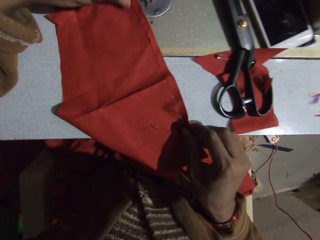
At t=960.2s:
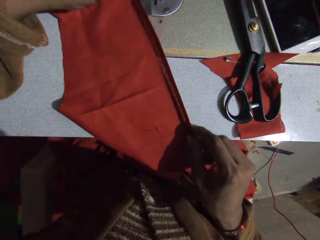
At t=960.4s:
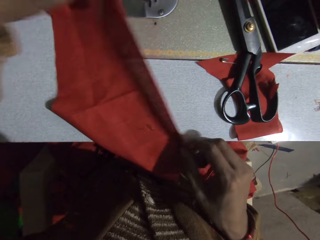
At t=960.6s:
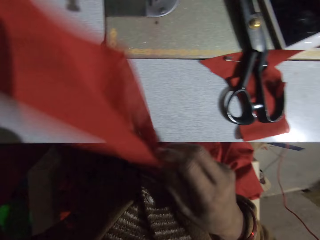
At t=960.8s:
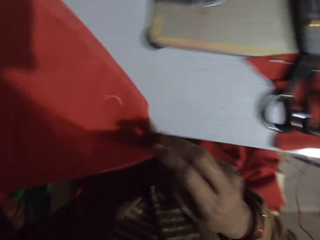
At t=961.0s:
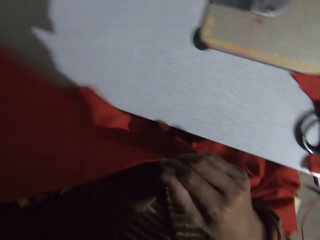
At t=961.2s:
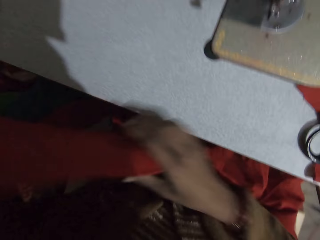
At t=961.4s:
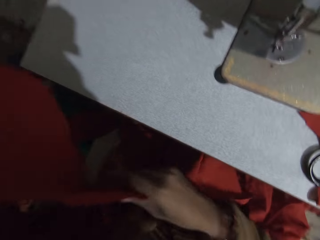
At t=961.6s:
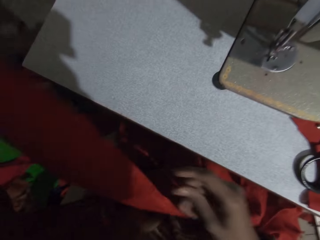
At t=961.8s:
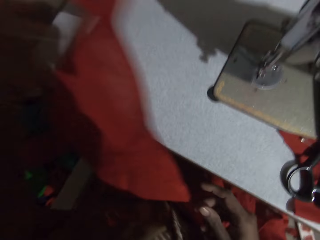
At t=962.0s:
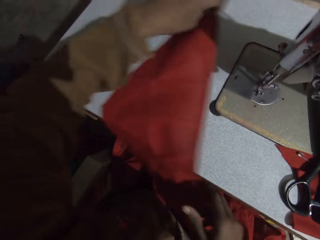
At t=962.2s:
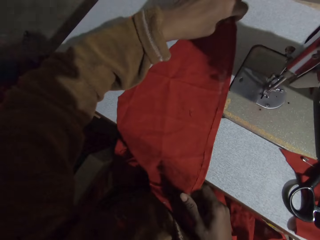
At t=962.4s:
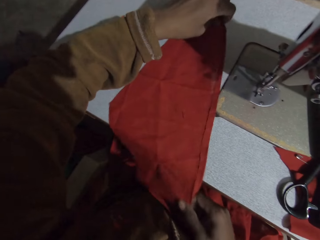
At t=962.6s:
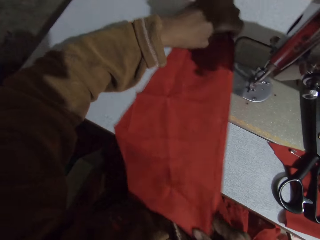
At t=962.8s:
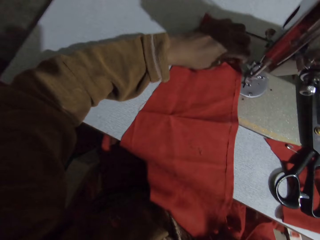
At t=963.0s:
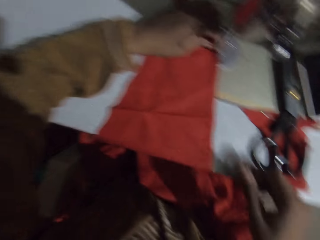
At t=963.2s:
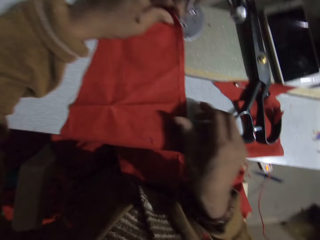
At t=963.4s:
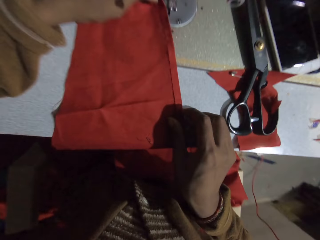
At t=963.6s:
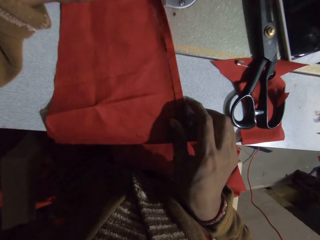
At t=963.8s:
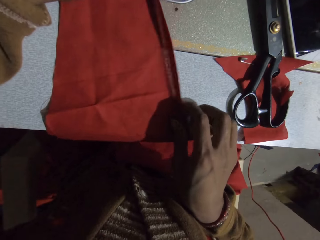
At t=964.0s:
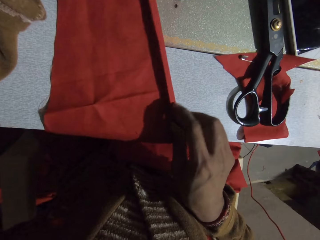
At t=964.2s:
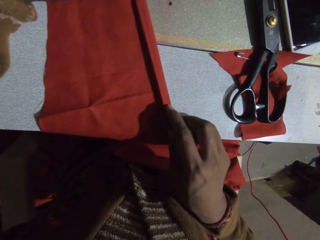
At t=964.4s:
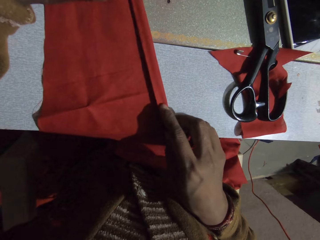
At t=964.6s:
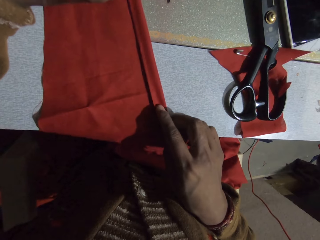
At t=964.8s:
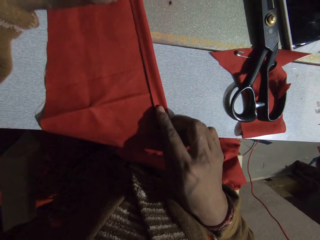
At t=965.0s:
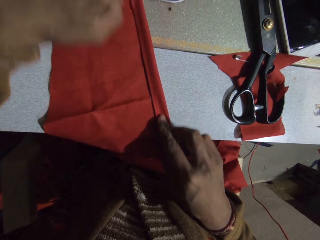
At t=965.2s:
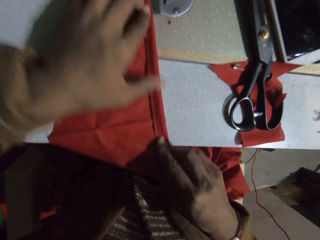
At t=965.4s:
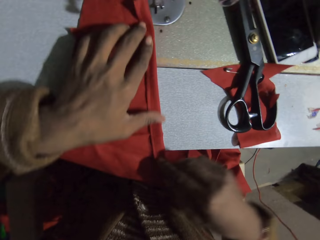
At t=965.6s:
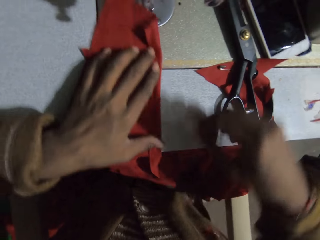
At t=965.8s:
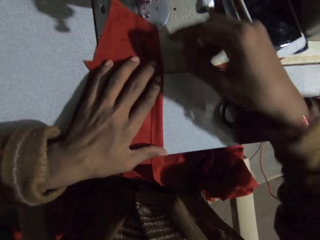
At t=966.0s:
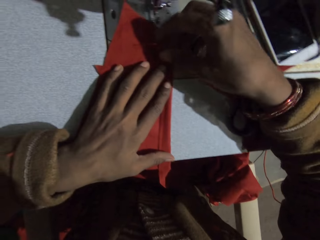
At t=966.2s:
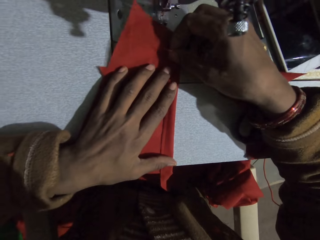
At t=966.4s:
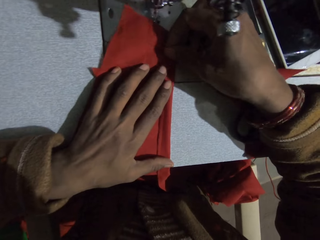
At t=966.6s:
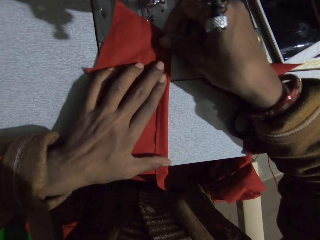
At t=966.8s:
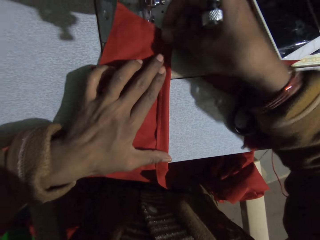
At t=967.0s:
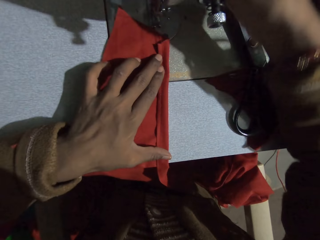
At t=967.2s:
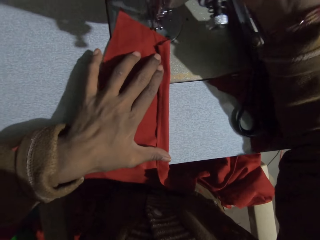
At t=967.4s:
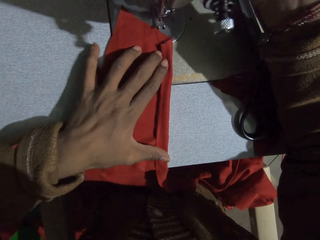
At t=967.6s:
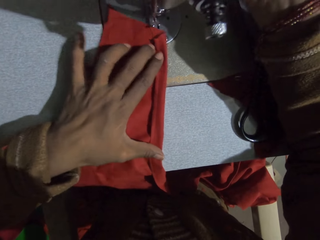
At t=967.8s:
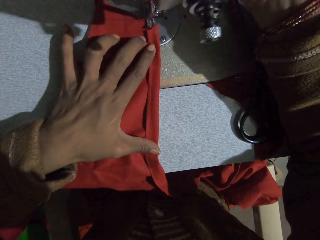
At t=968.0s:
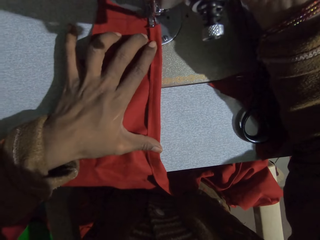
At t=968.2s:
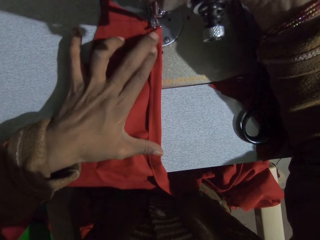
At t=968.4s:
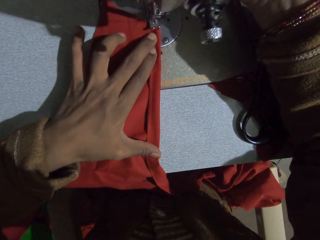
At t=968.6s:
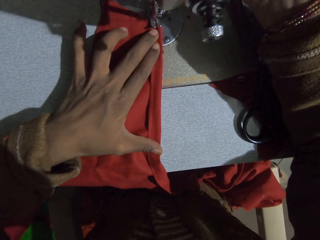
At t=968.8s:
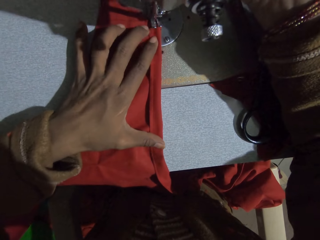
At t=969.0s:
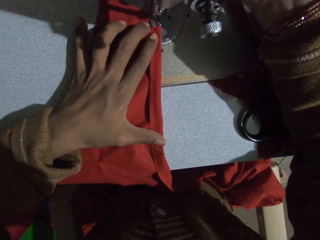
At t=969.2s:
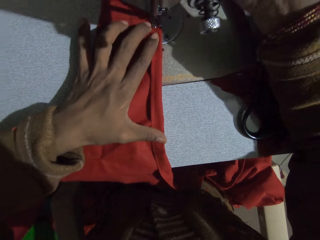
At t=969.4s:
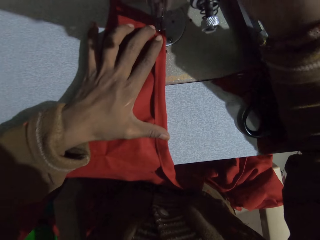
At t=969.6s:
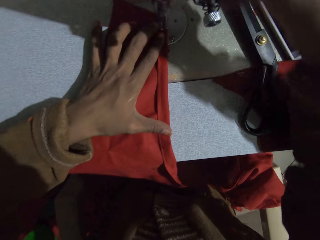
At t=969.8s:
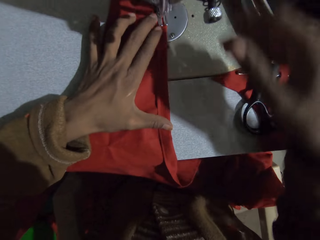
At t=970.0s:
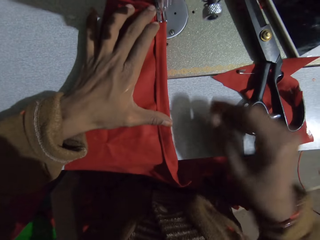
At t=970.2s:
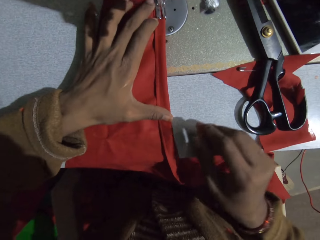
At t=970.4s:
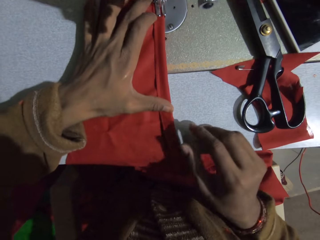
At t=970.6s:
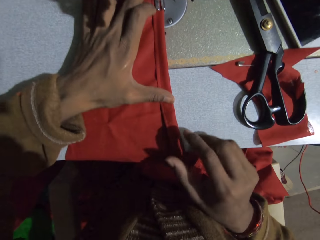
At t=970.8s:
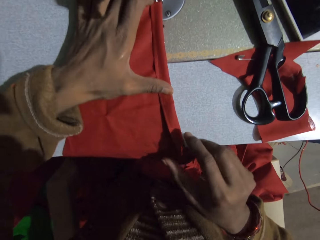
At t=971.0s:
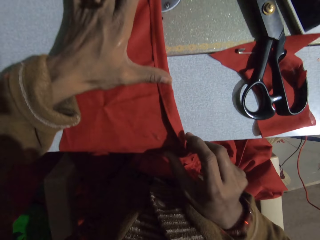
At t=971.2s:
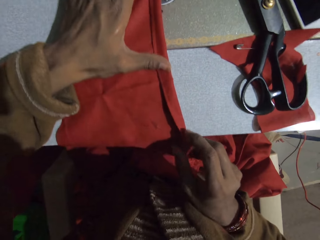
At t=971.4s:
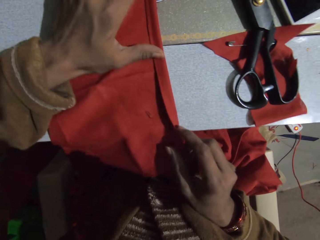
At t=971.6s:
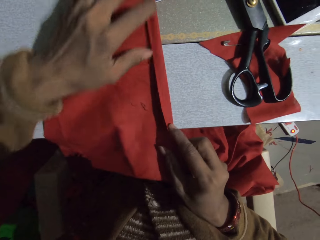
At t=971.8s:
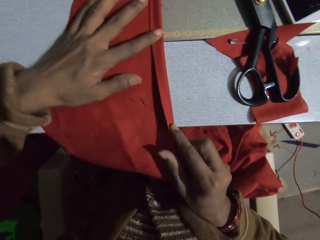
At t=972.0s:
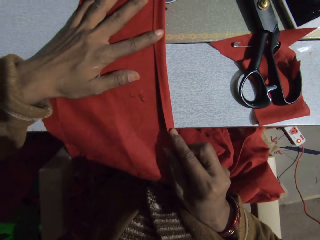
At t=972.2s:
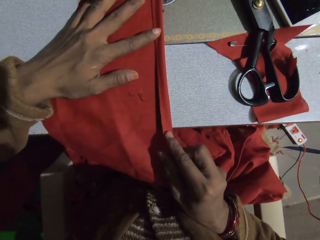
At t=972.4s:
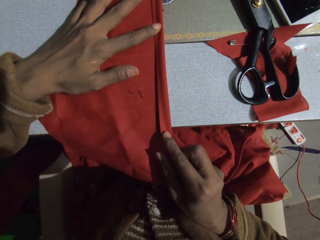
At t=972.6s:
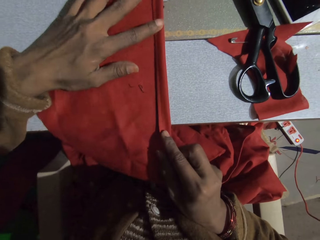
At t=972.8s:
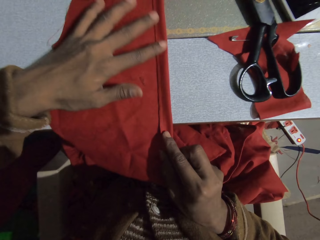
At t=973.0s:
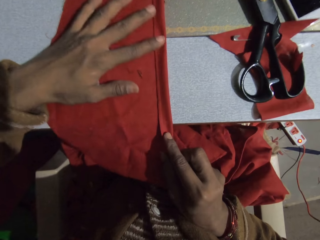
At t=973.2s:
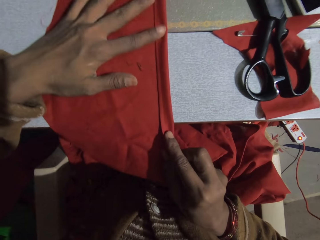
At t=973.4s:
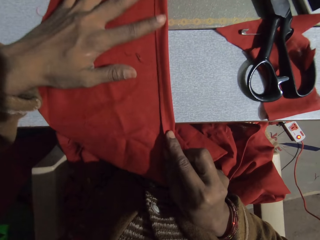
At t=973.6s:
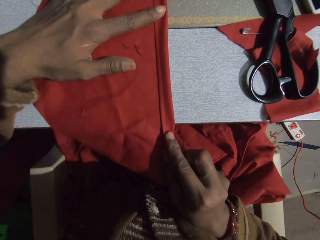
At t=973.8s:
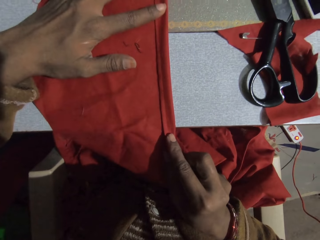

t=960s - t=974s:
The camera wearer turns the piece of cloth. They fold the edge of the cloth. They sew the piece of cloth.

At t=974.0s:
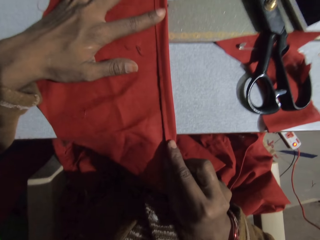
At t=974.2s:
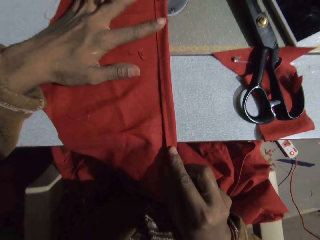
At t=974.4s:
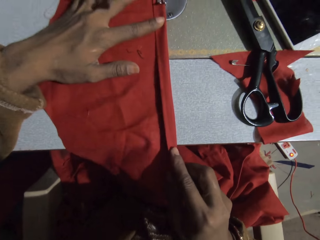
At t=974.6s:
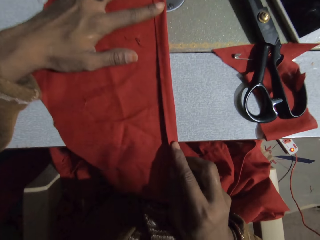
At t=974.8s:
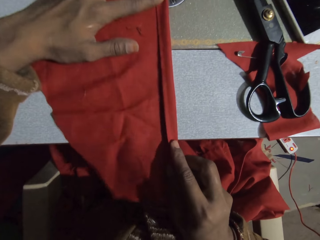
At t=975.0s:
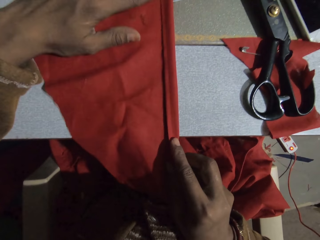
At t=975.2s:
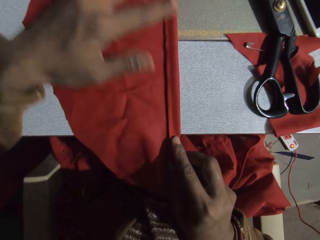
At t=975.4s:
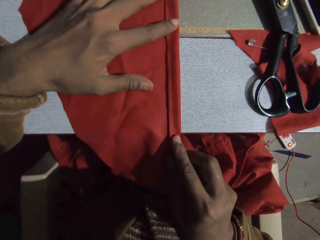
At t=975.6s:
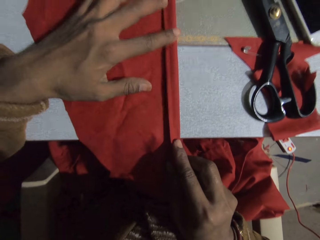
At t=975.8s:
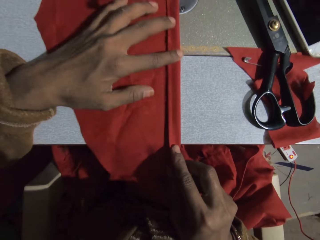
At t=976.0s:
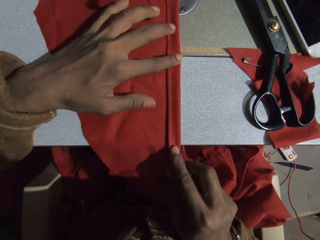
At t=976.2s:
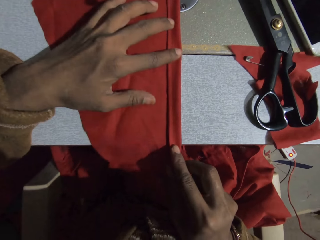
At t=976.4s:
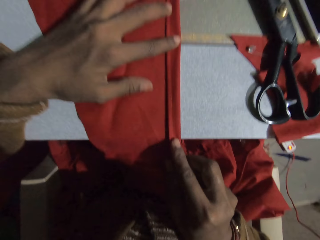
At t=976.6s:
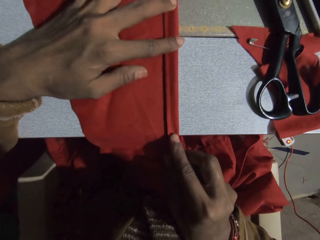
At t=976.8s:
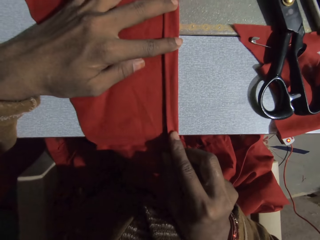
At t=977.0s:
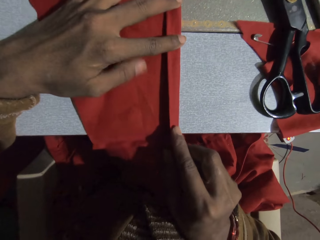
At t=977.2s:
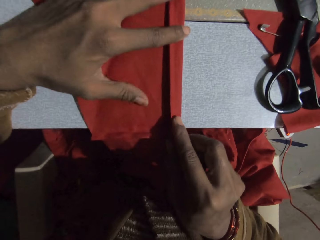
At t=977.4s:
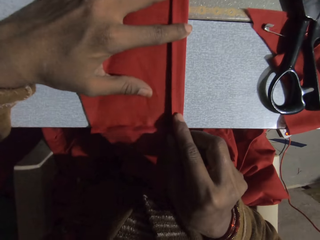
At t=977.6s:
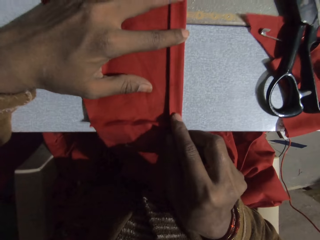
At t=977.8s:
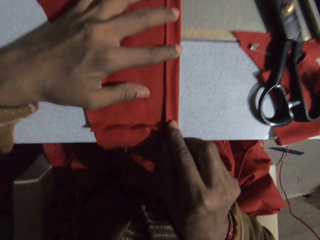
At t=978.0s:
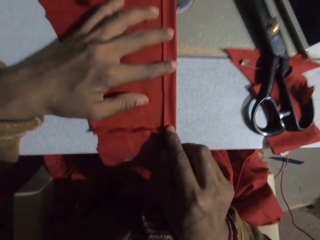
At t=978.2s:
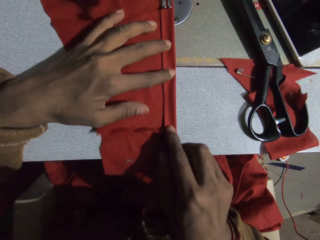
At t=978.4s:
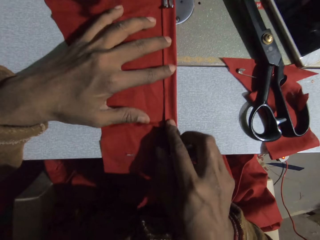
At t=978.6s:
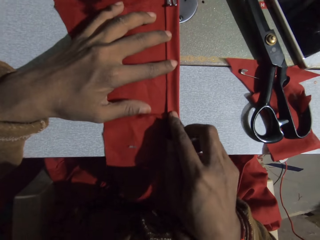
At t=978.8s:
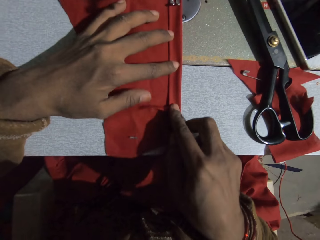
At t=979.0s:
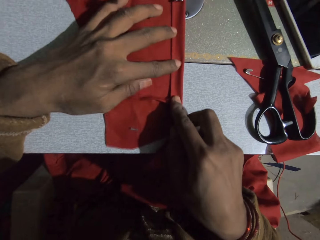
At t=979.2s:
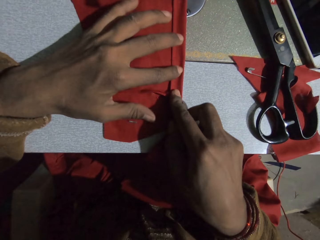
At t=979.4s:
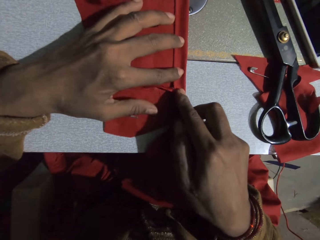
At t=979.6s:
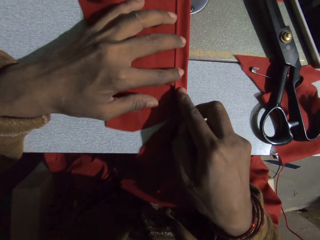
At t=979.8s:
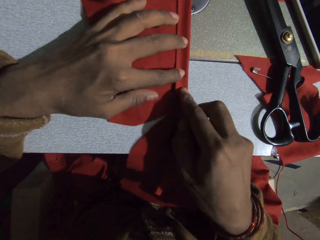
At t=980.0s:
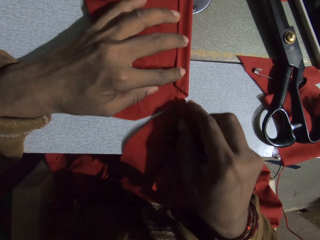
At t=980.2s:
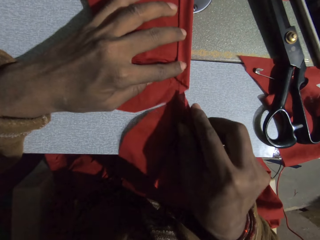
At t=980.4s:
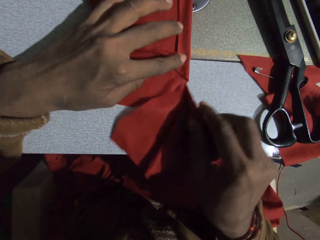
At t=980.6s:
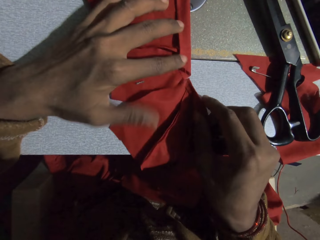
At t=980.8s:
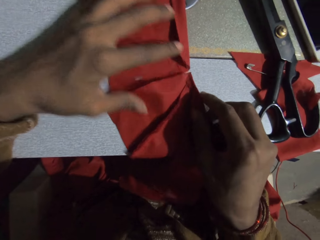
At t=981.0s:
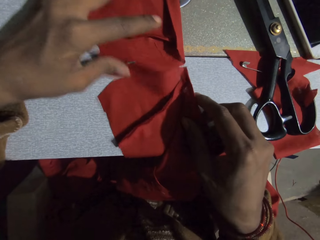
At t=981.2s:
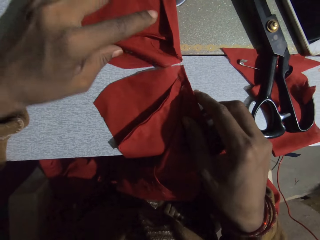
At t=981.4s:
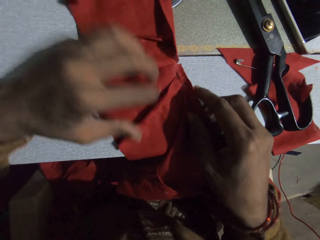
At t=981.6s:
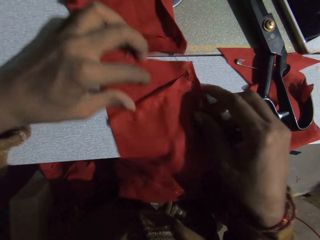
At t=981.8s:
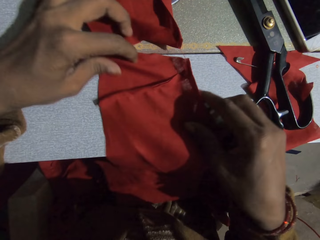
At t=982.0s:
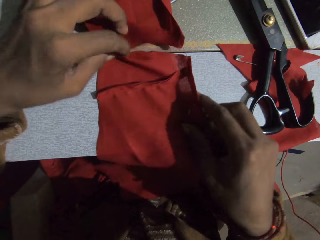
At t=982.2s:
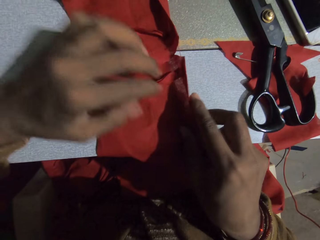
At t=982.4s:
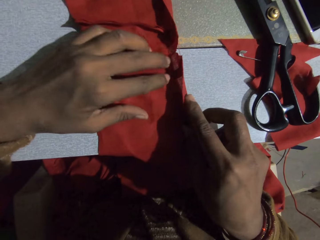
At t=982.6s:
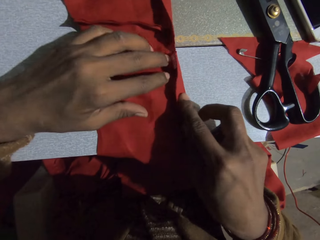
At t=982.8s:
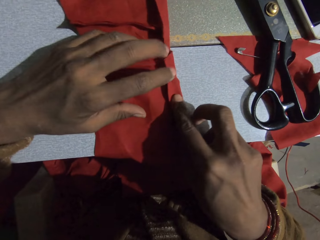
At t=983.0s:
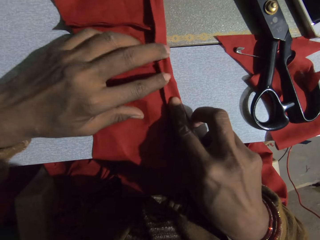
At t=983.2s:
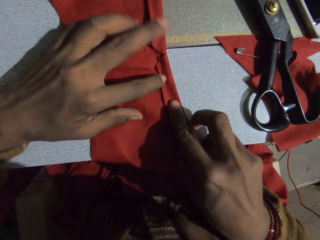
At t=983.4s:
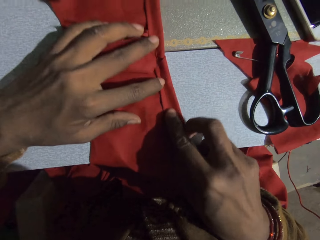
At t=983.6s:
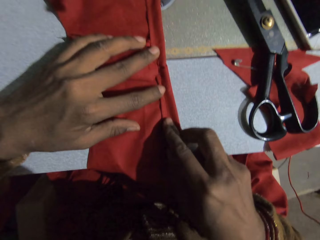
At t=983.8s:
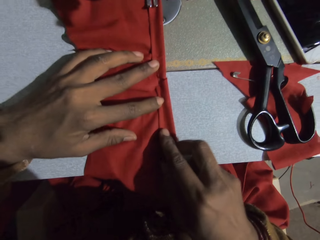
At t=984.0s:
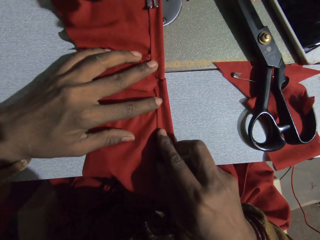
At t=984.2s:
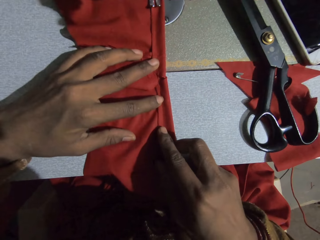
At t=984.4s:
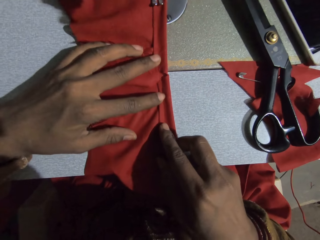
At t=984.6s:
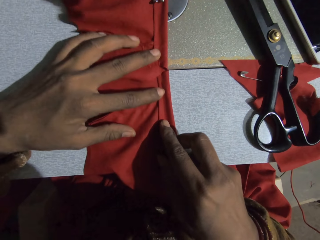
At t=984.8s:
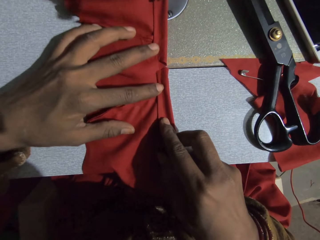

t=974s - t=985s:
The camera wearer folds the piece of cloth.
